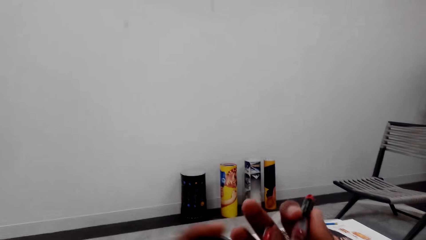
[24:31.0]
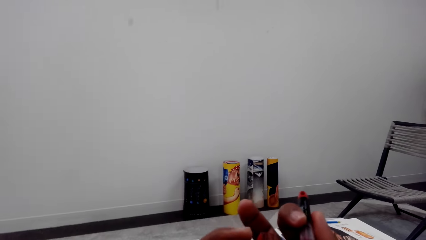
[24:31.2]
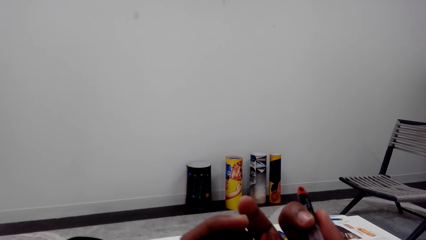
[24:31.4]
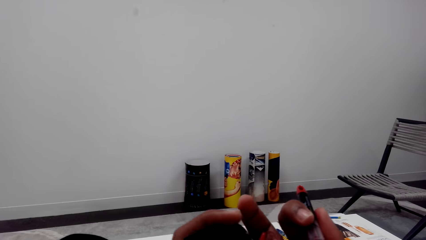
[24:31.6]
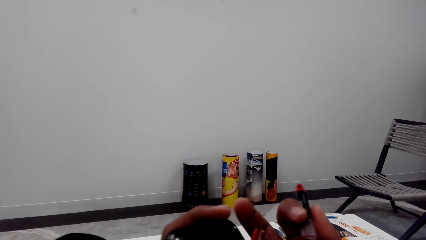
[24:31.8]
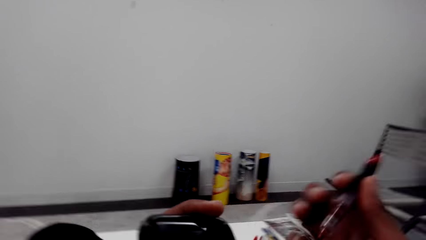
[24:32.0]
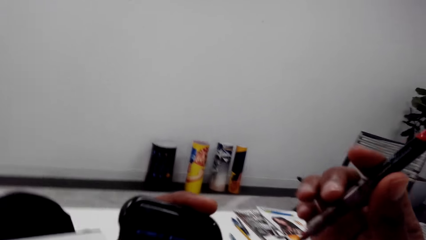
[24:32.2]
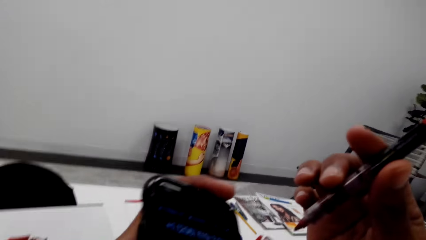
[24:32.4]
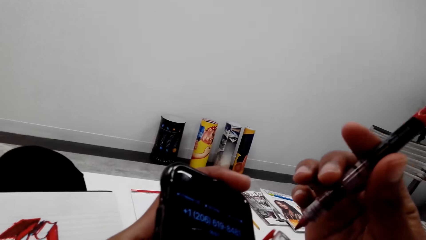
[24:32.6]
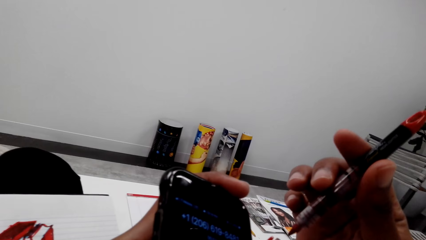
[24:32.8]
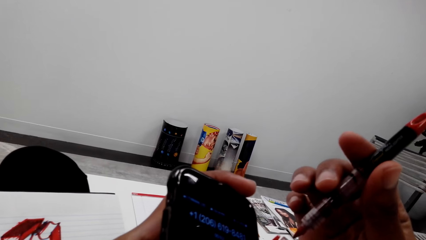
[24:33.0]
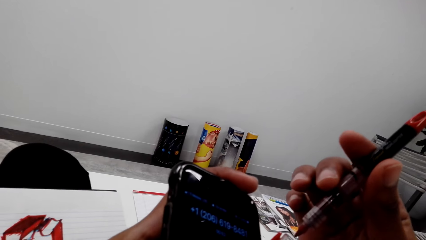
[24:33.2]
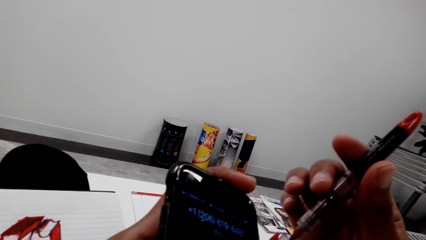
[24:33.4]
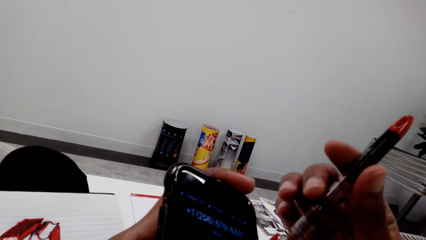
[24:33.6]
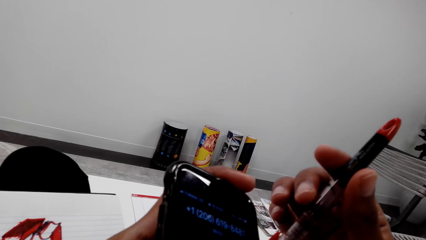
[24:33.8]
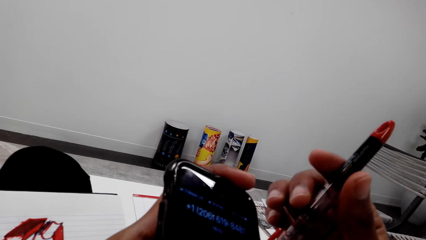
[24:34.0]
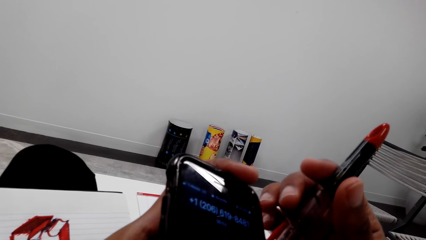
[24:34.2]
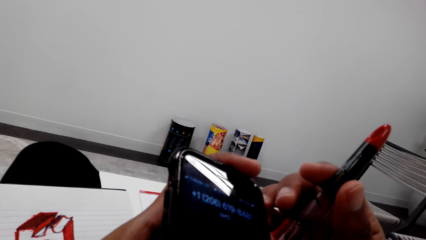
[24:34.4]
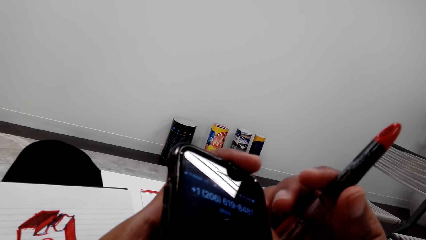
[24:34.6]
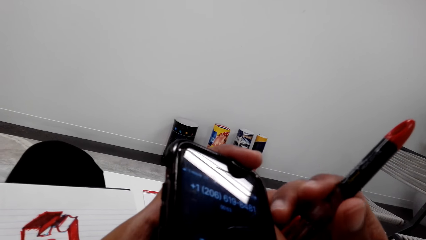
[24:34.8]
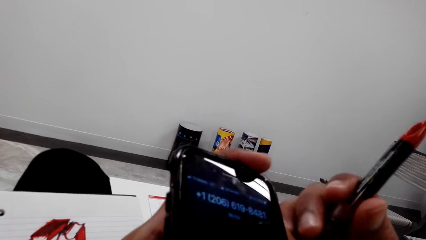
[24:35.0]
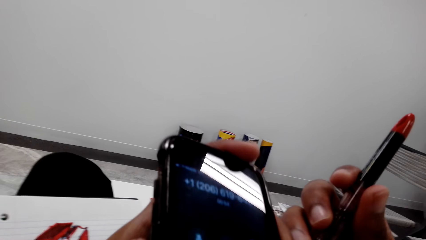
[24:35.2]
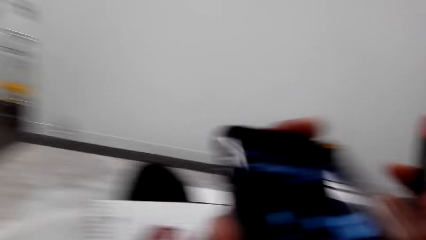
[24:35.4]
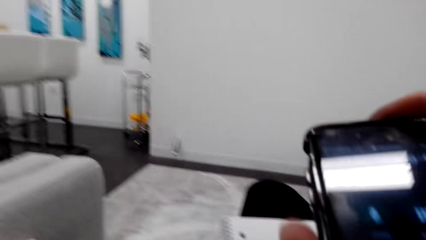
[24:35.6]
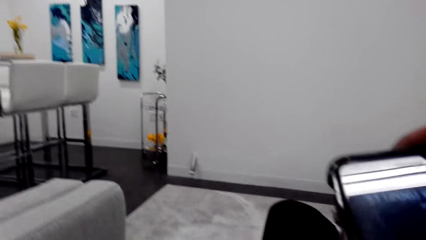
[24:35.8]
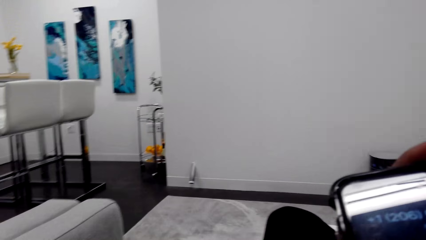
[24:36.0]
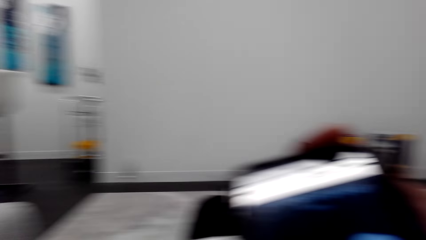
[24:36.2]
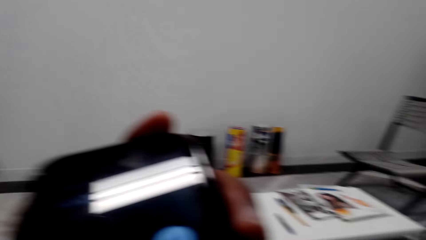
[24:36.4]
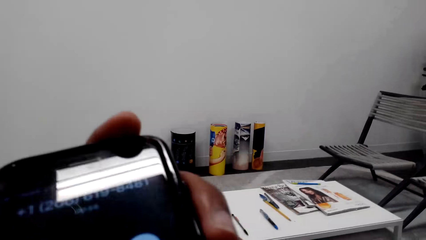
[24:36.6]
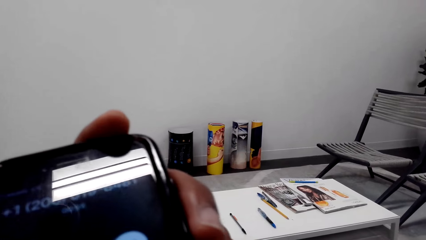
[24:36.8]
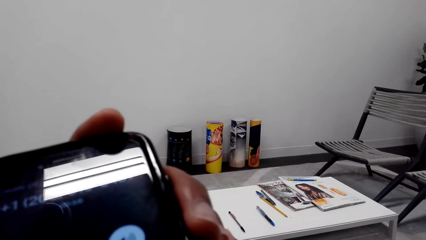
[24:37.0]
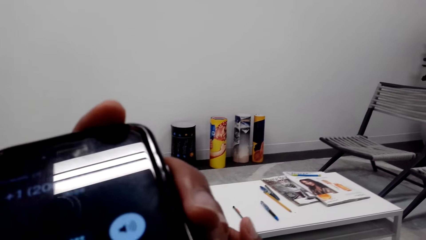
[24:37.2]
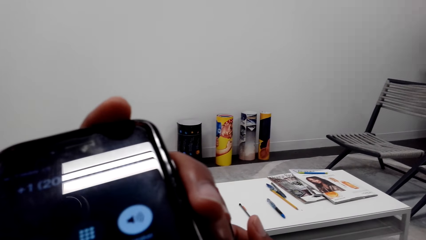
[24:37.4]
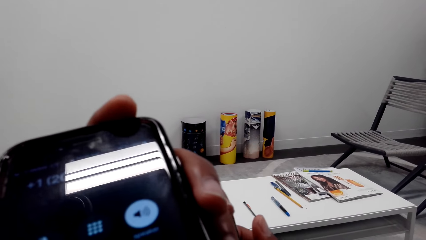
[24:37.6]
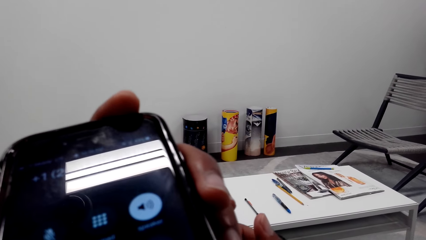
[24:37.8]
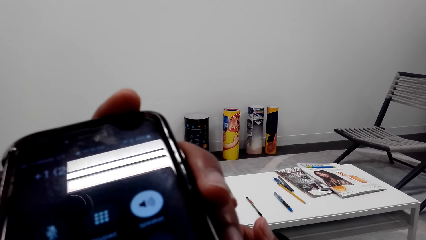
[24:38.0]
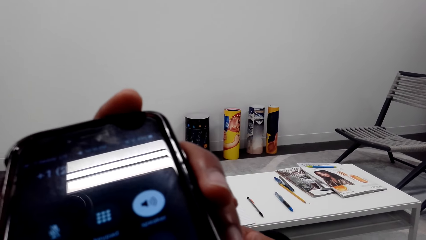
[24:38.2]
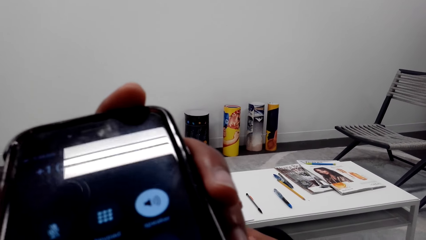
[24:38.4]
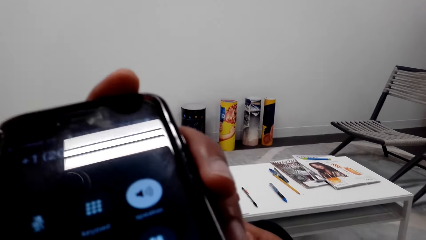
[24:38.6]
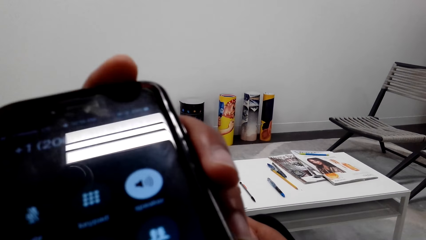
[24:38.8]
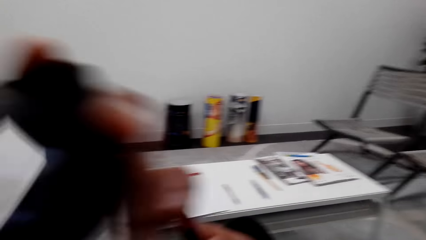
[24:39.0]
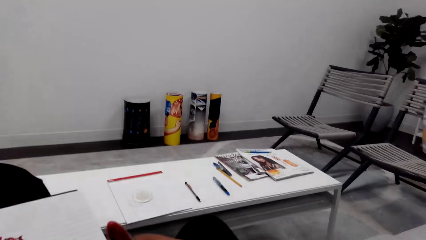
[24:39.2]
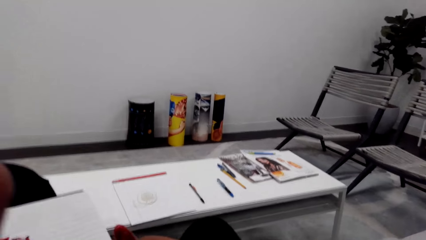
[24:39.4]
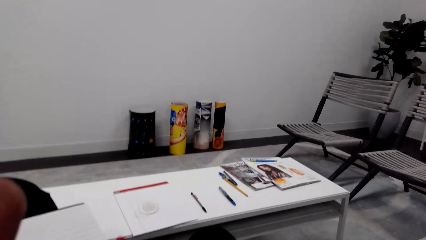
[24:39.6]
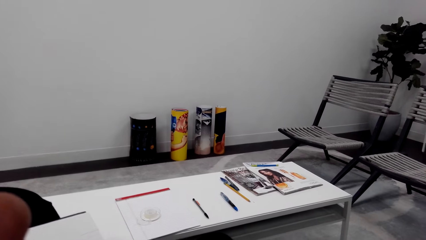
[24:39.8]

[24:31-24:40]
The camera wearer moves both hands. They look at the phone. They lift the marker pen. They listen to the phone.

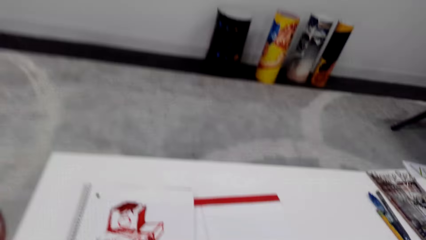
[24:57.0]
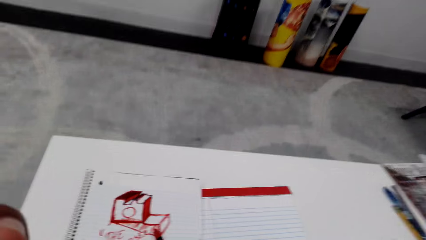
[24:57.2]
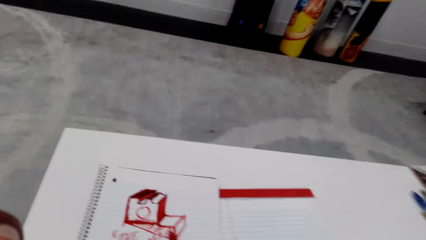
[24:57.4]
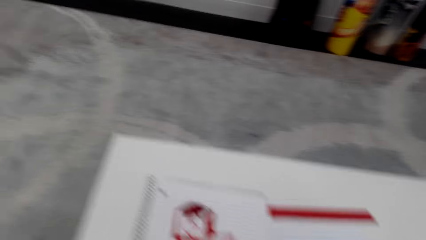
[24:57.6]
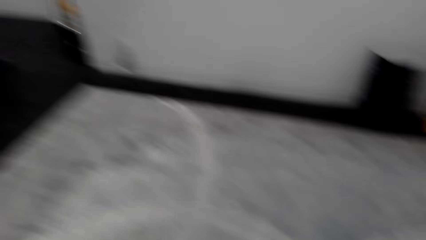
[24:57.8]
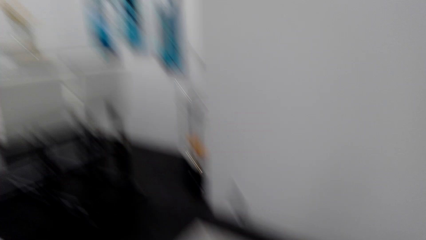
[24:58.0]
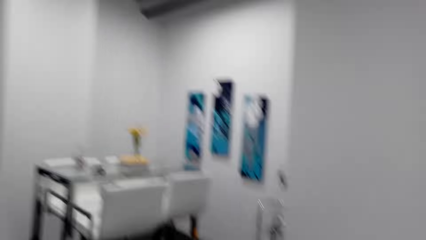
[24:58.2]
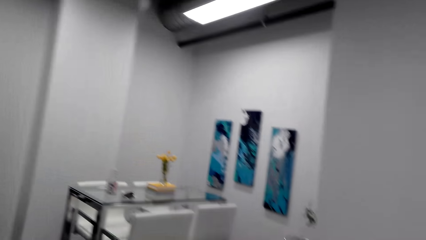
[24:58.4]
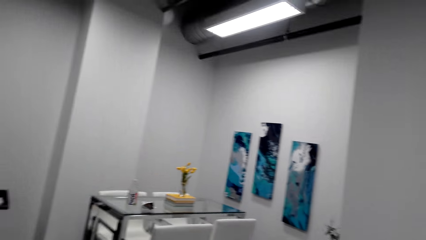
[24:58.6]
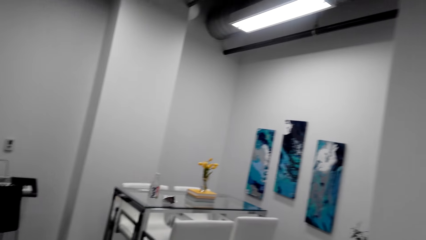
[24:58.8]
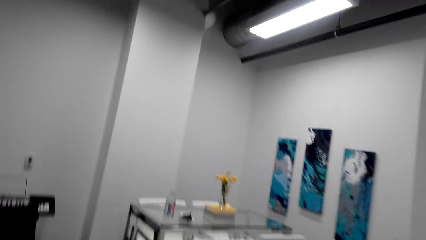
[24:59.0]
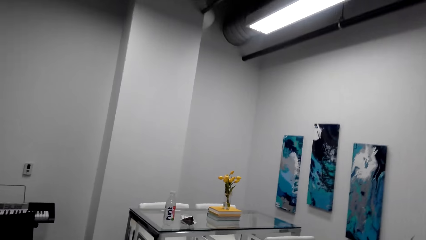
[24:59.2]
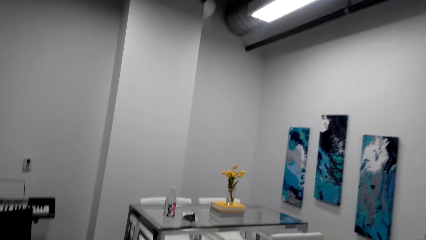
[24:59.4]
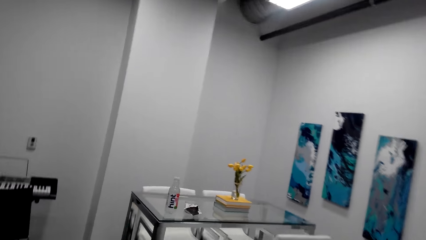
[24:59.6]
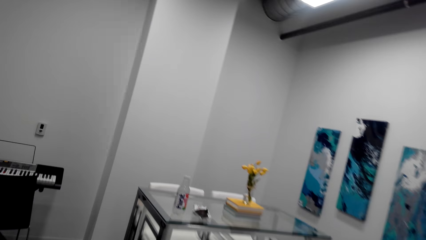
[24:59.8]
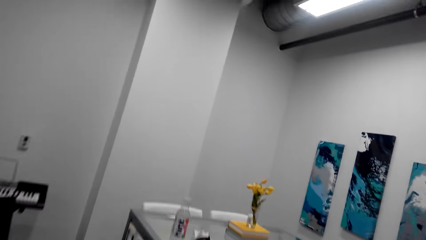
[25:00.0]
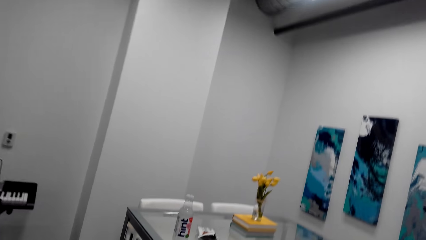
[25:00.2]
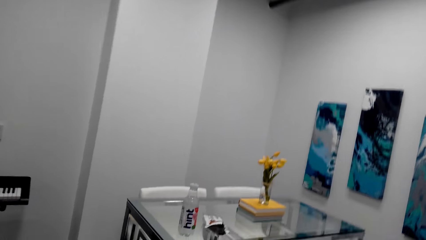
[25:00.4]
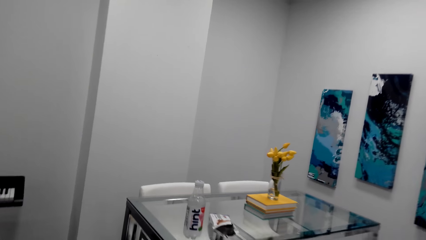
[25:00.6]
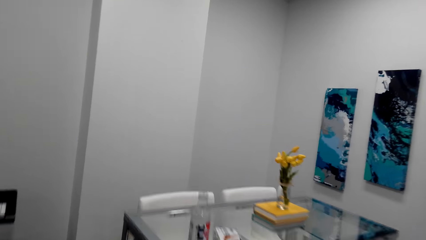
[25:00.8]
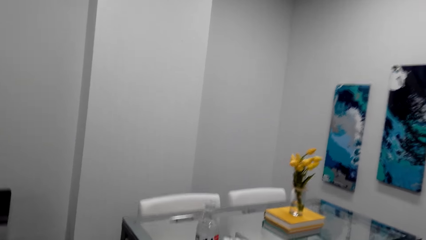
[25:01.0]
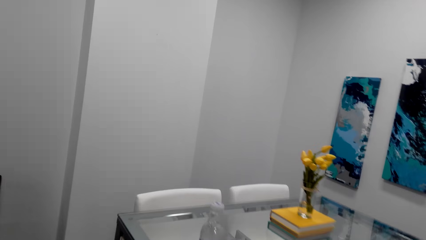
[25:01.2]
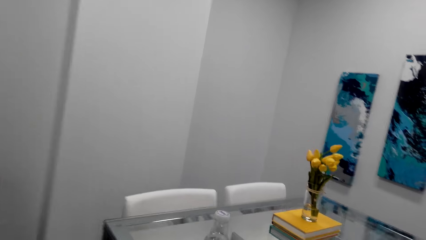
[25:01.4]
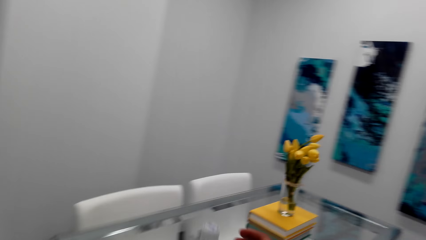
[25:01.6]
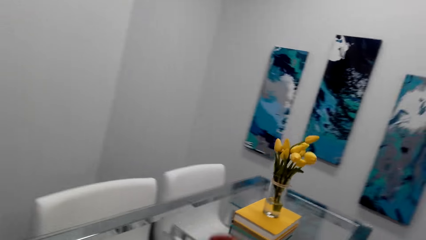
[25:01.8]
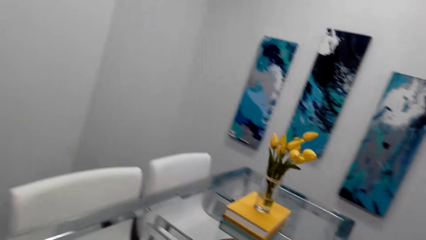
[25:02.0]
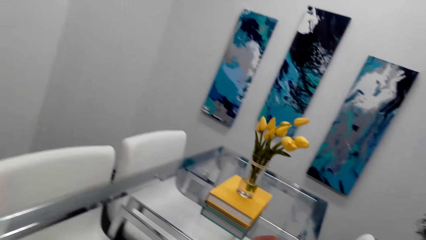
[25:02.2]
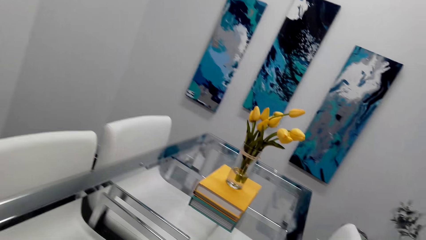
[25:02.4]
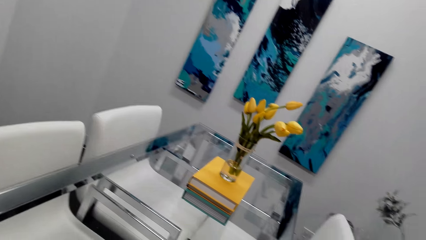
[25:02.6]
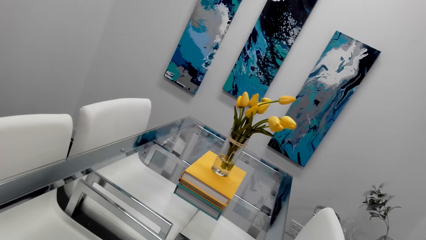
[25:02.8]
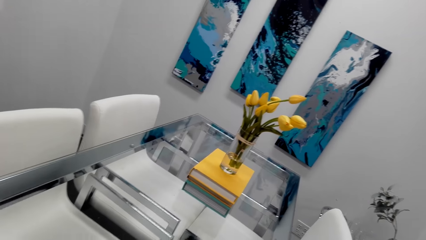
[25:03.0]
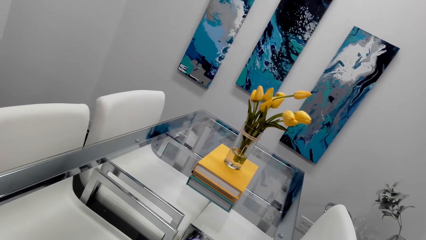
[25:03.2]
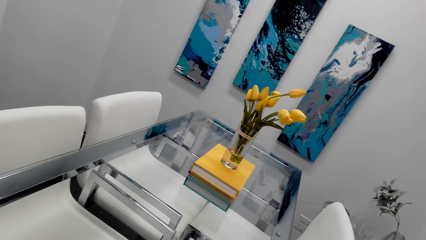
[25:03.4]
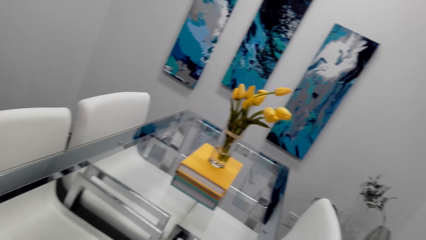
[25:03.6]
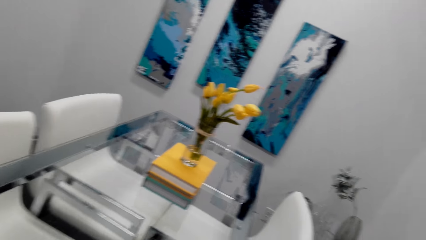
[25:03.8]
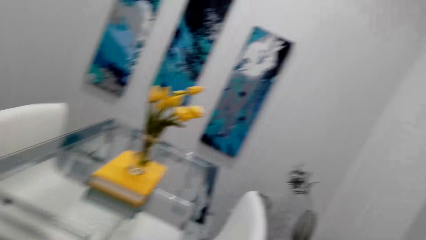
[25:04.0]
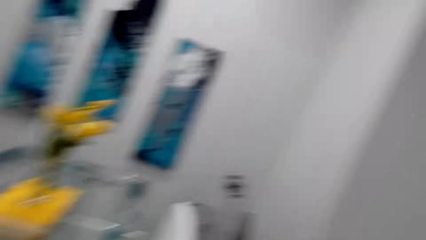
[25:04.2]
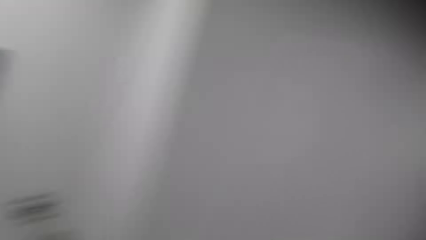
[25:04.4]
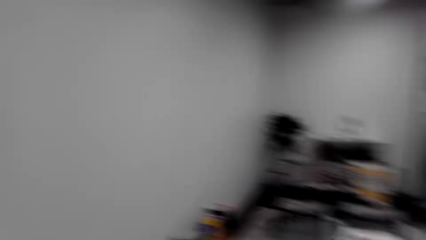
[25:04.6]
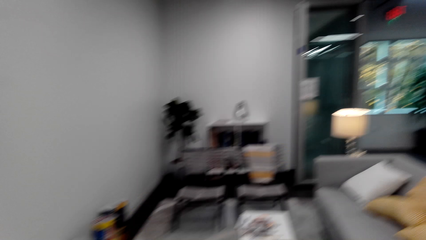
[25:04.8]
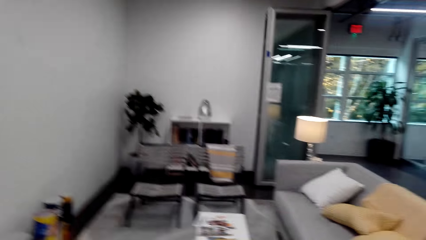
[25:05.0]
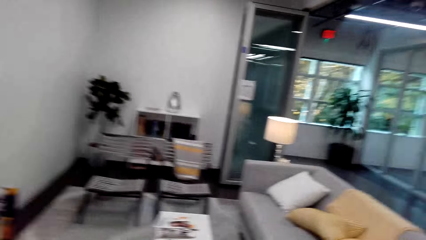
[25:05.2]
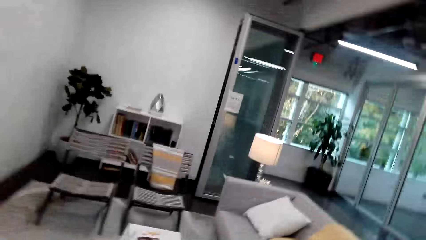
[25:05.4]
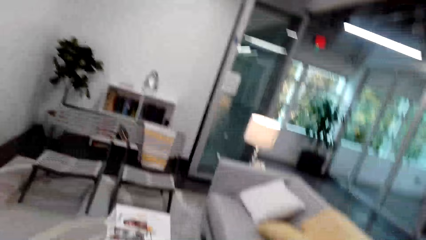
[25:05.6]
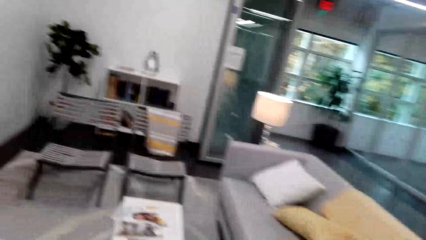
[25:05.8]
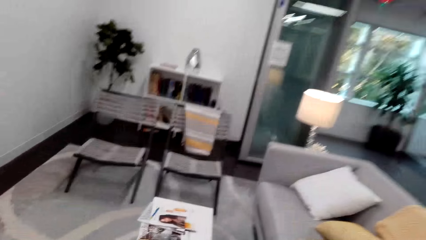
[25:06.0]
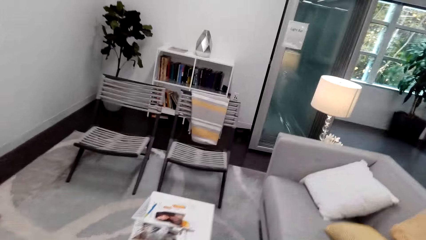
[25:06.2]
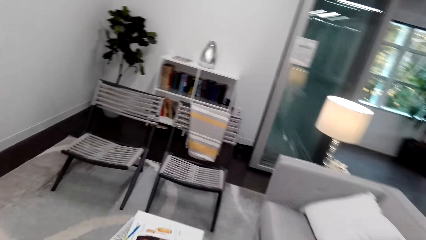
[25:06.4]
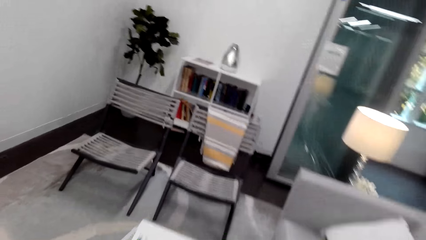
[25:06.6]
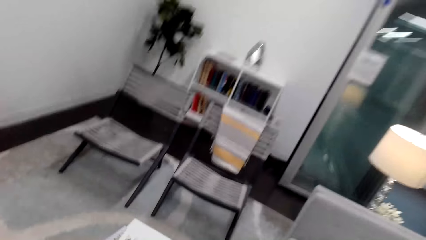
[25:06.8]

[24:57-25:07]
The camera wearer looks at the table. They look around and walk around on the floor. They pick up the bottle on the table. They look around. They sit on the chair on the floor. They walk around on the floor.
